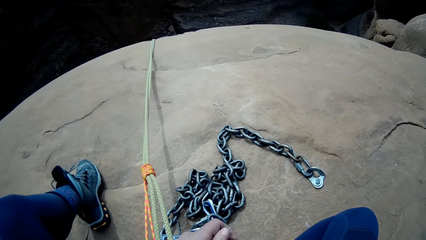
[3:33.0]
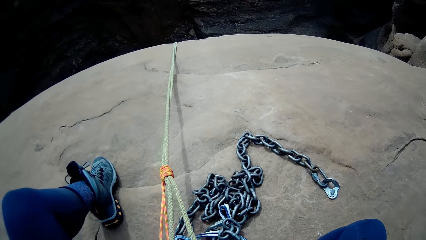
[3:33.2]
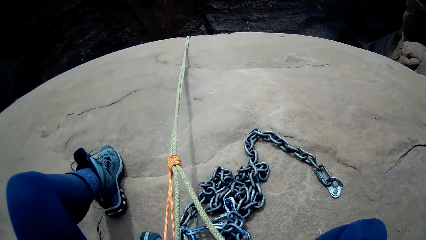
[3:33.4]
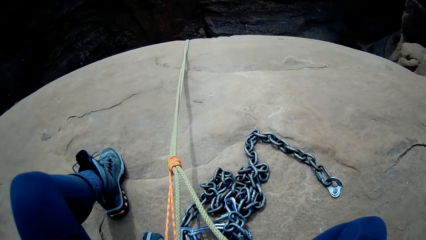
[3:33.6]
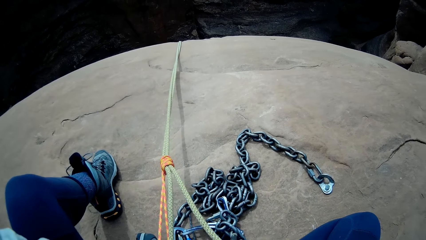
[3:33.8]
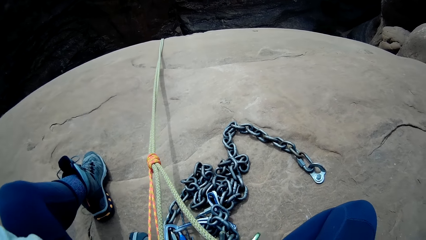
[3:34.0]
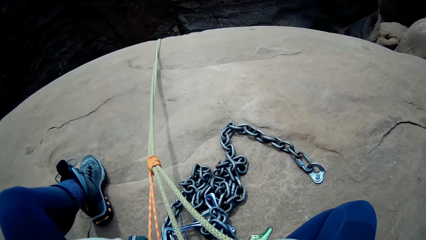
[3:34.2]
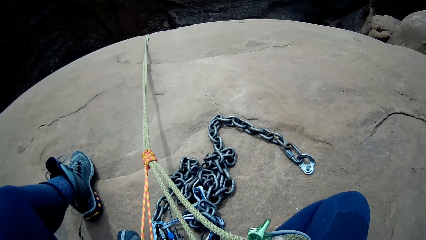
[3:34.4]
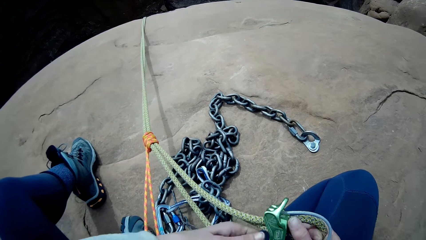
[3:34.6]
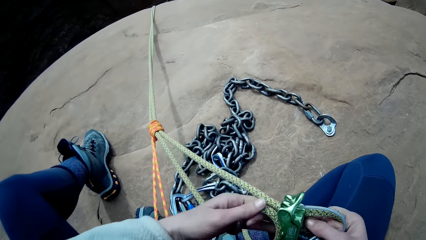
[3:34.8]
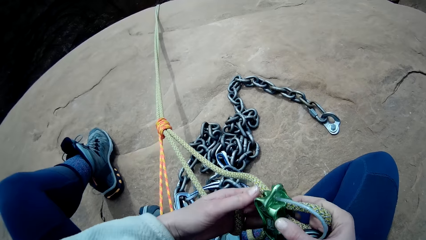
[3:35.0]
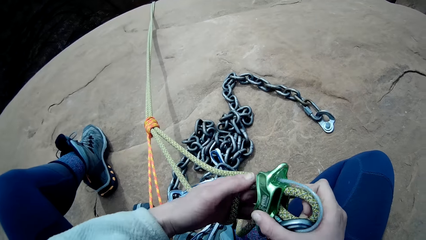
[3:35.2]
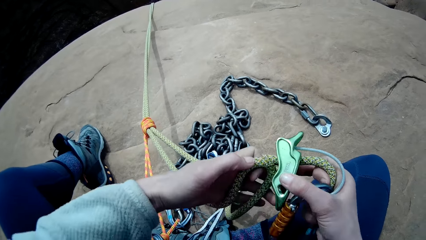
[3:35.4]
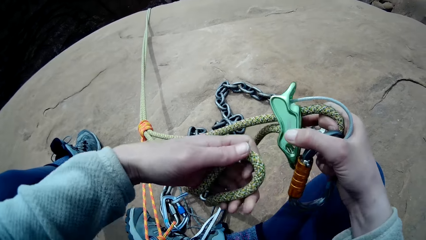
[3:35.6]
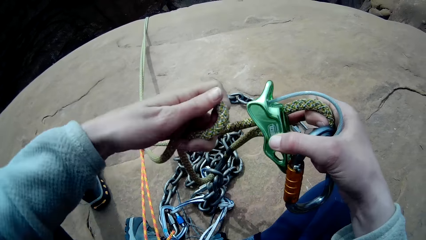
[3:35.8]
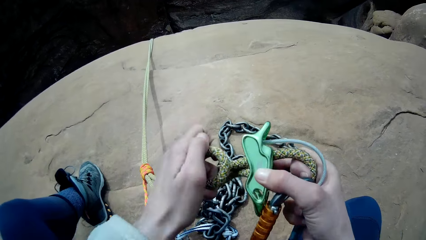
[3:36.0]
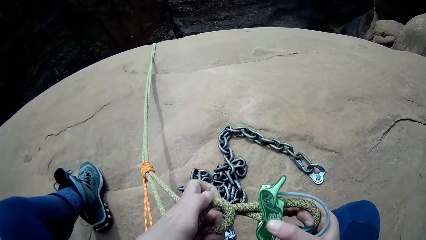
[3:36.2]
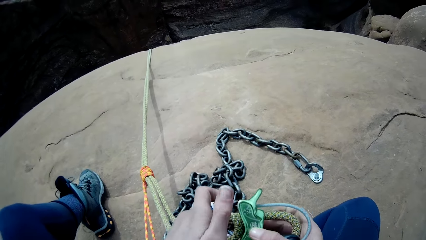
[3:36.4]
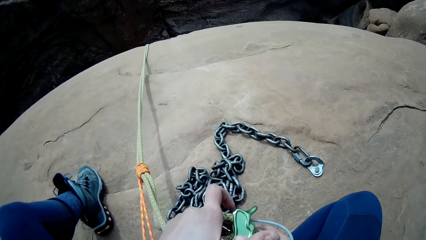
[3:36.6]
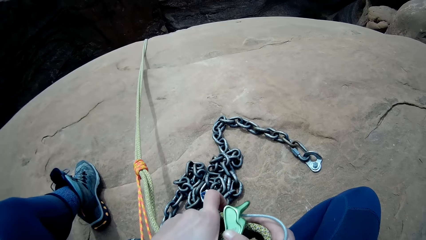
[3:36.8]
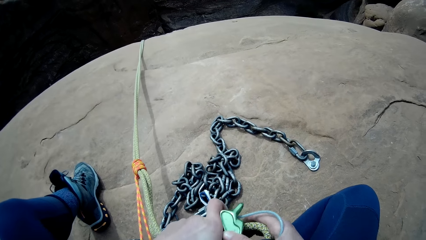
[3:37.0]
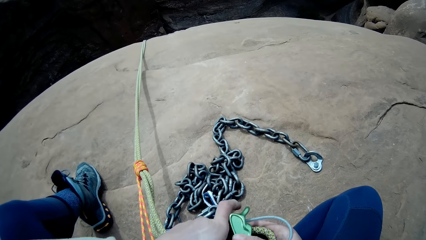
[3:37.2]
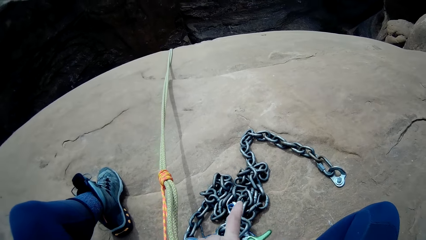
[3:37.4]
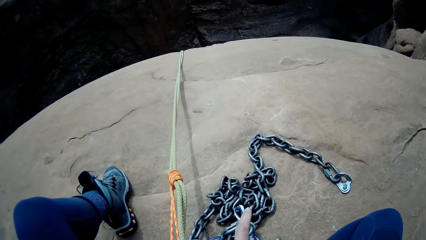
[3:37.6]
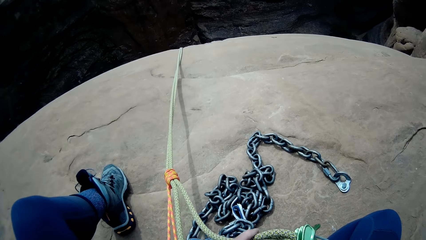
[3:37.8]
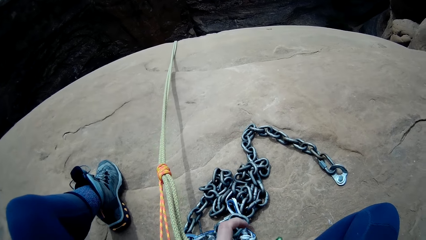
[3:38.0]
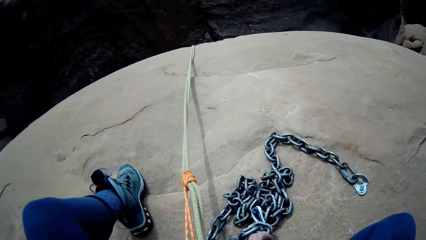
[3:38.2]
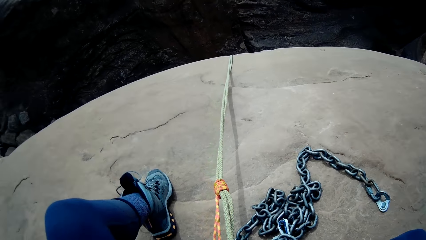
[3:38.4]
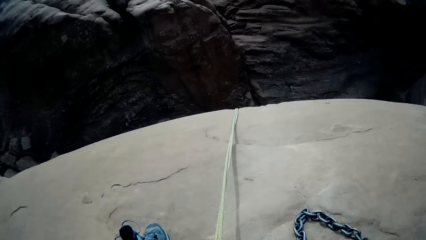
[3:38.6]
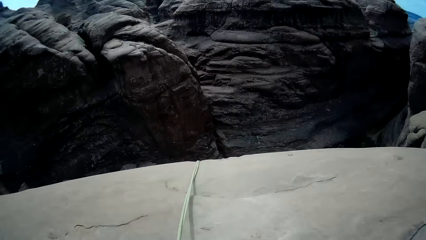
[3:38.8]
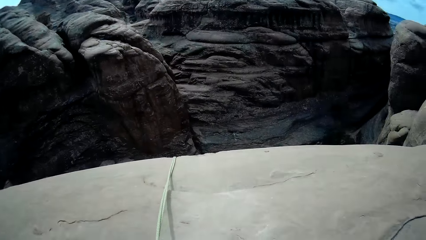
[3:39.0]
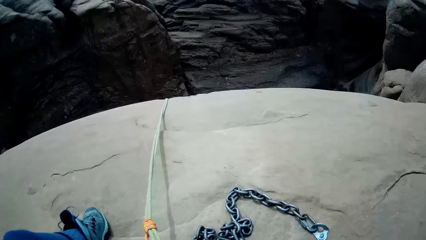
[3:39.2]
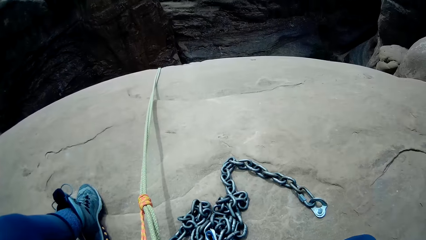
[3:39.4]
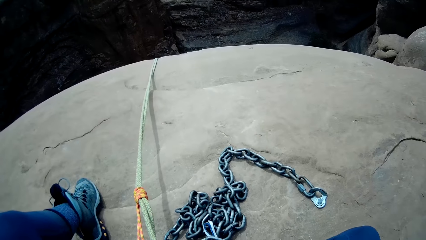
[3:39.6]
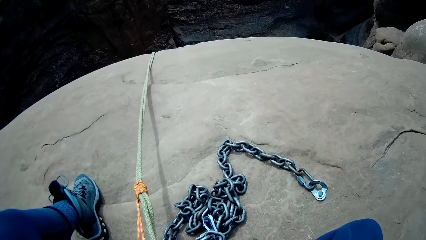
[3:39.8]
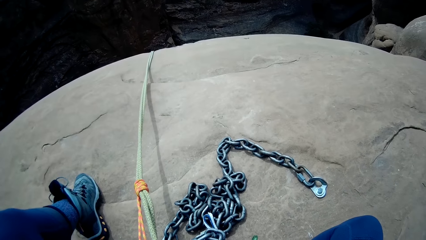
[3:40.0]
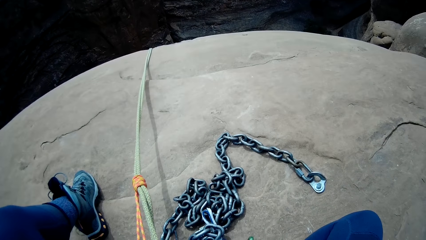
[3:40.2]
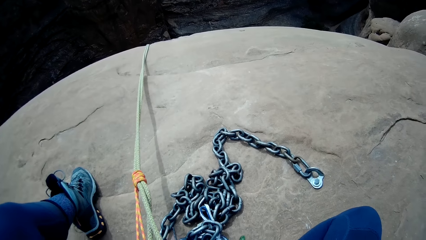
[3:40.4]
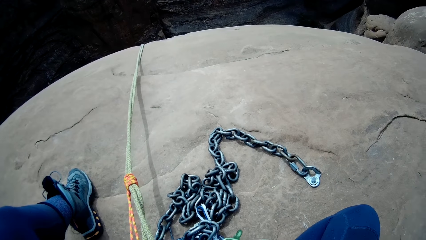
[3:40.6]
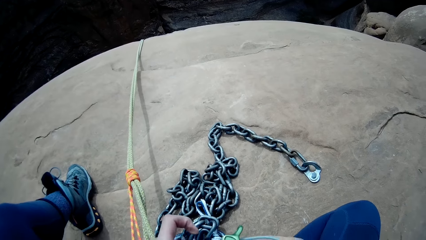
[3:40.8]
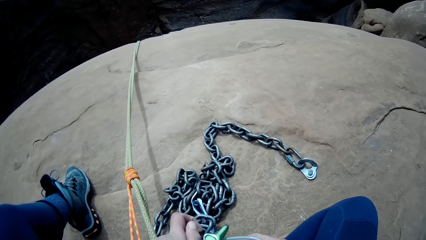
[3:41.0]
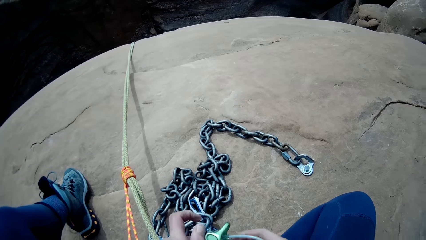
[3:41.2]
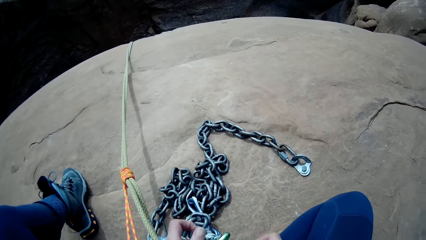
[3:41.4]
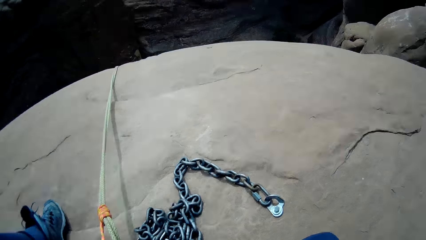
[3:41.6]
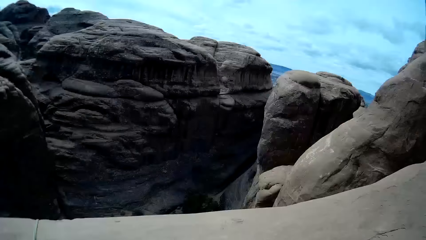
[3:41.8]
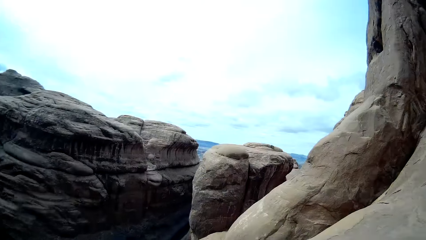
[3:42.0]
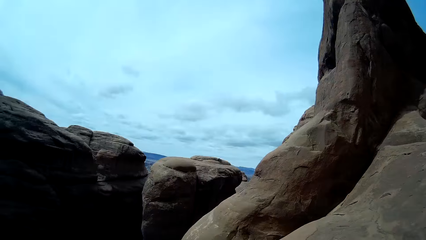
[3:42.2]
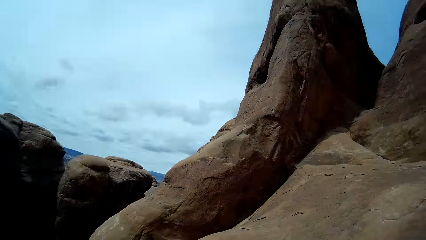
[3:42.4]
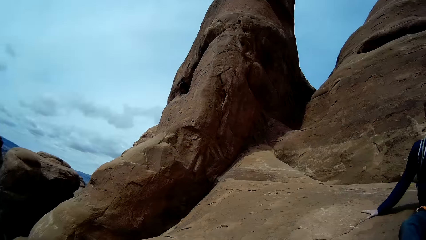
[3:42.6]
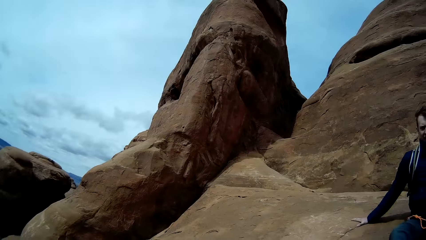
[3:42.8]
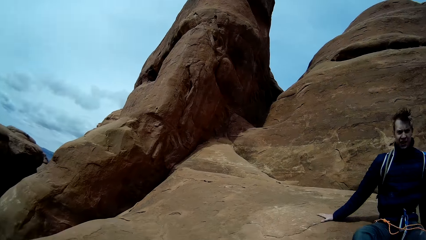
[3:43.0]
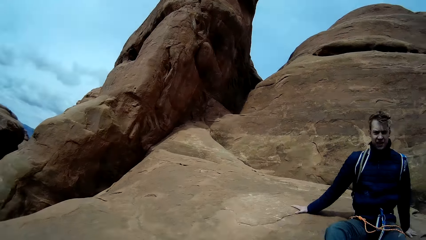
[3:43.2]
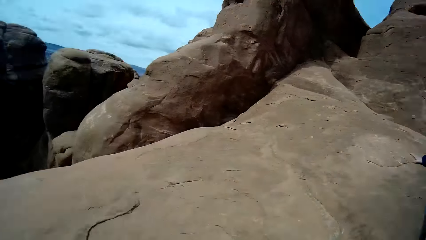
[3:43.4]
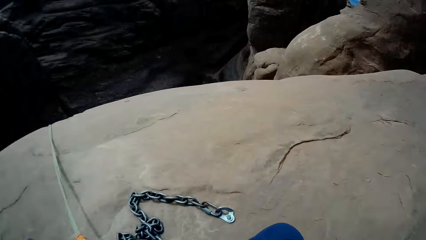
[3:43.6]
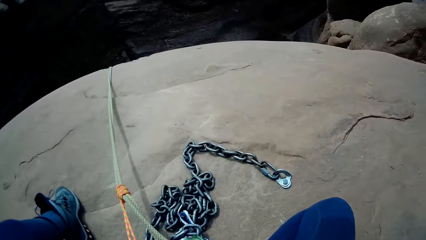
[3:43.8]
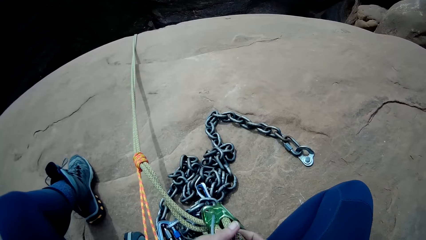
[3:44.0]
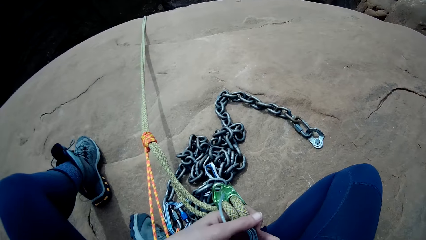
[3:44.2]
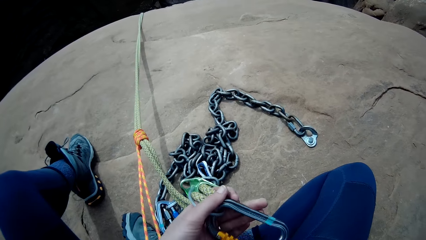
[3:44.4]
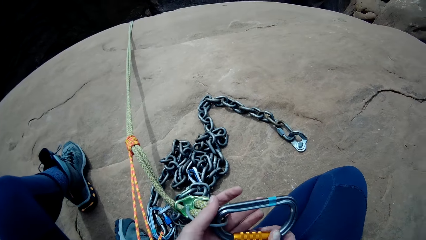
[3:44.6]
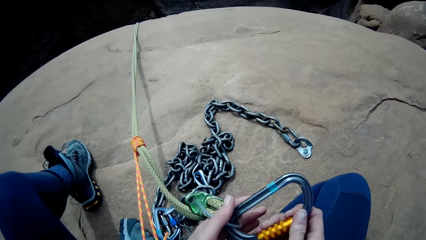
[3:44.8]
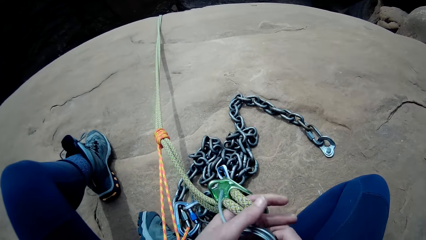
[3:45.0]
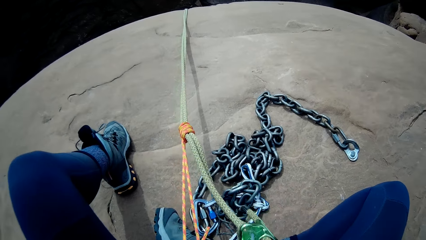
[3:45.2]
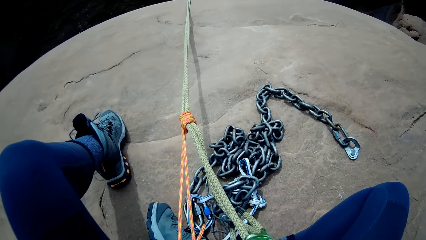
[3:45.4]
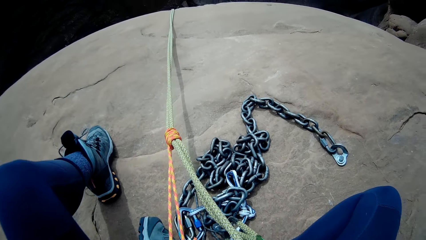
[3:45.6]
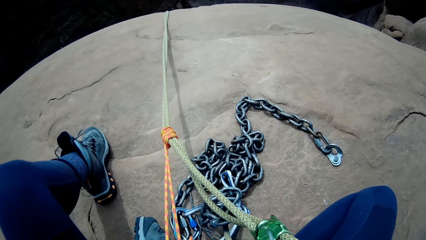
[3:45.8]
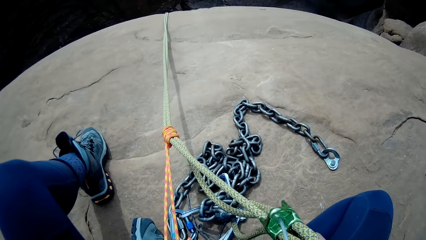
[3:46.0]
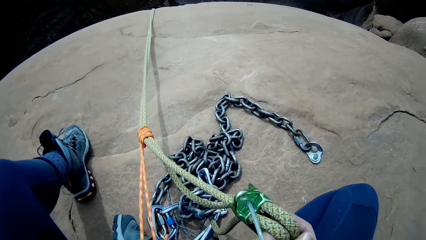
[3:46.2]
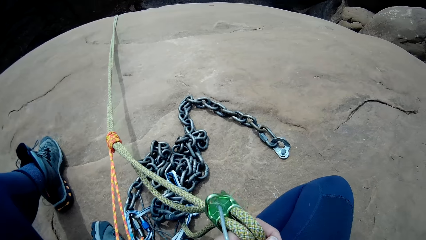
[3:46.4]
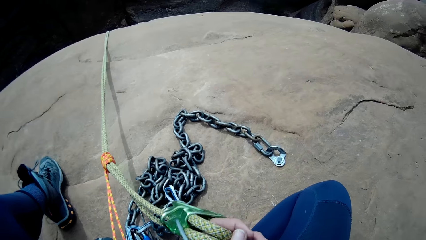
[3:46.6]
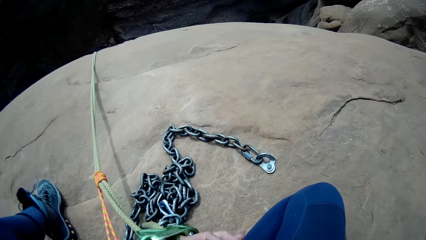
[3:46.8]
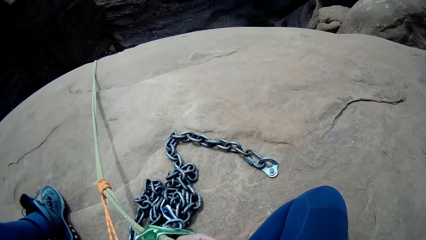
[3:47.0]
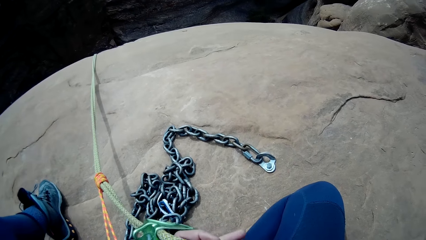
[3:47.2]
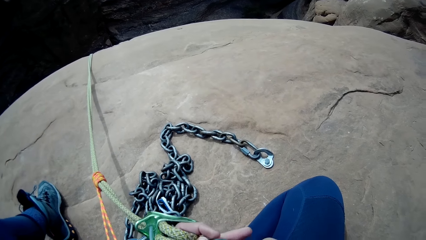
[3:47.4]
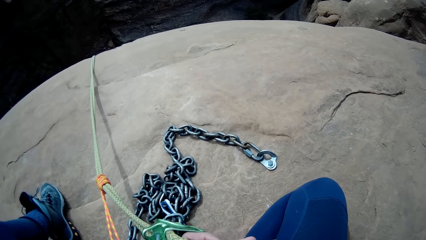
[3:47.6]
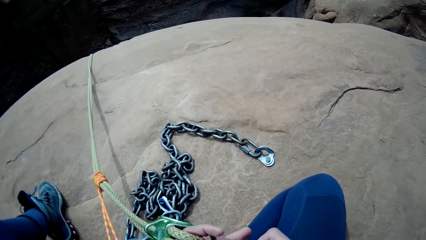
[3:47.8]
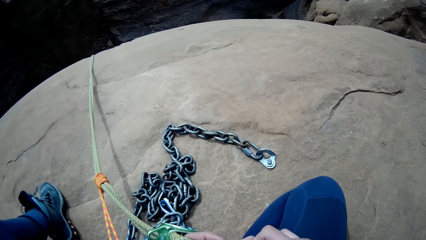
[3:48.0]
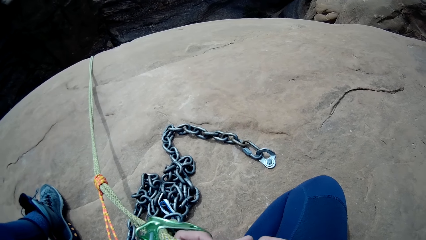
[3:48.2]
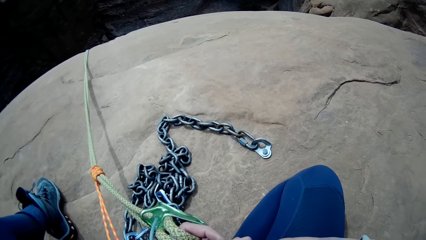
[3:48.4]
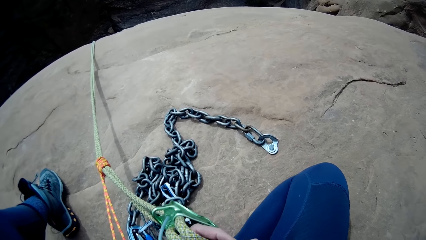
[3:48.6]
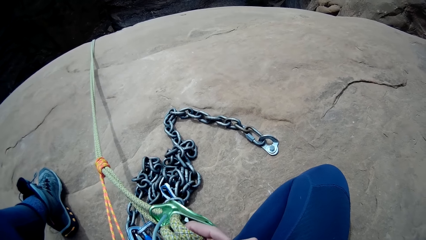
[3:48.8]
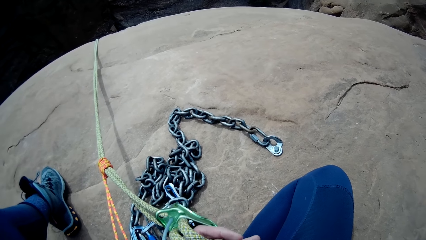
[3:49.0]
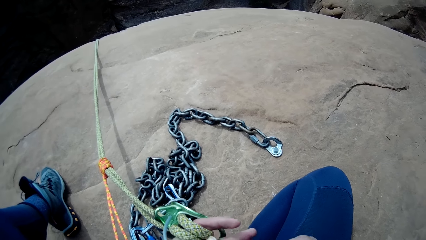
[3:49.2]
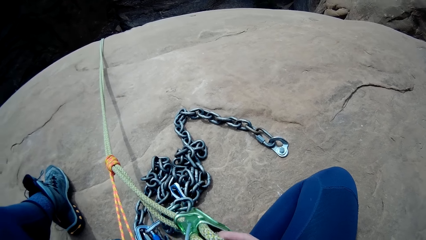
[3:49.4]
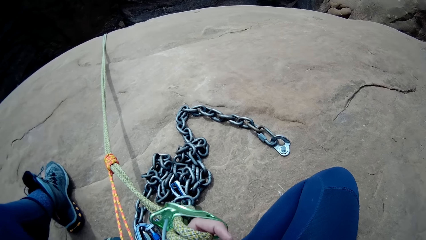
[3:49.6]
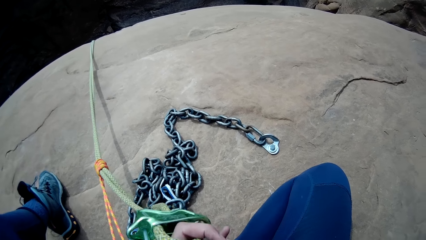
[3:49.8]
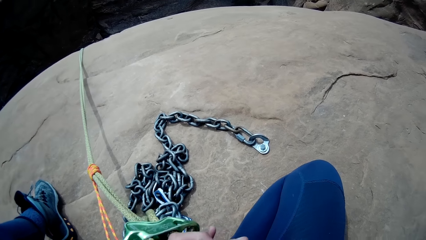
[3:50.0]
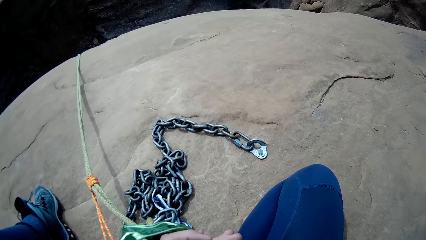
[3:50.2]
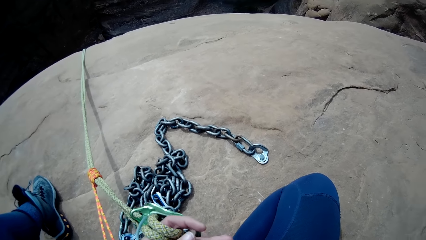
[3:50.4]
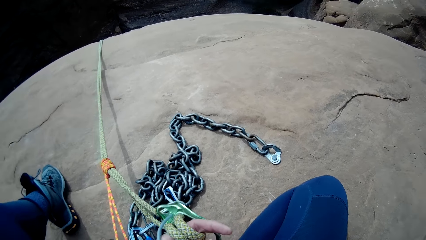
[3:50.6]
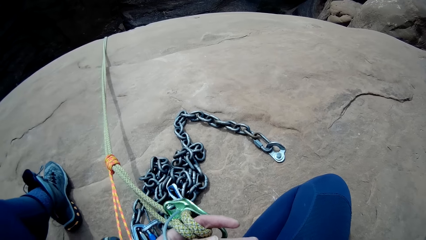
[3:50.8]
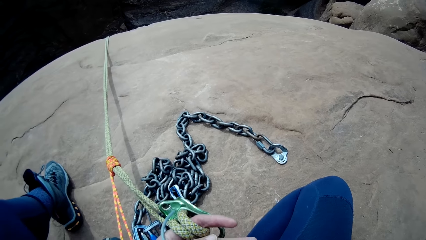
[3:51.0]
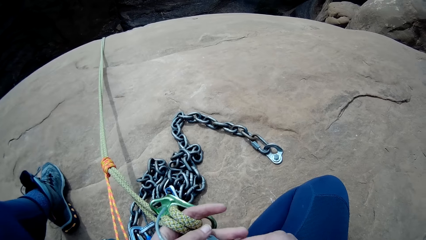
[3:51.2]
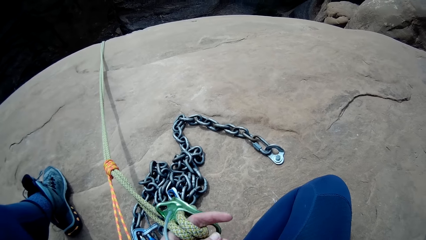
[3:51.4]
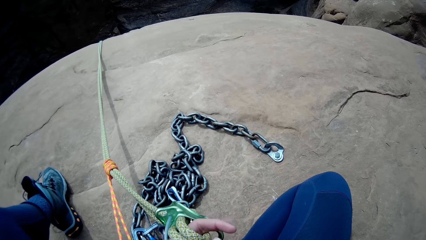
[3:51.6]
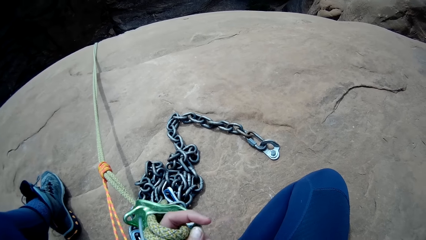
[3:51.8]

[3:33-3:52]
The camera wearer attaches the snap hook with the rope. They attach a device to the rappel rope. A man sits beside the camera wearer. The camera wearer adjusts the snap hook.
